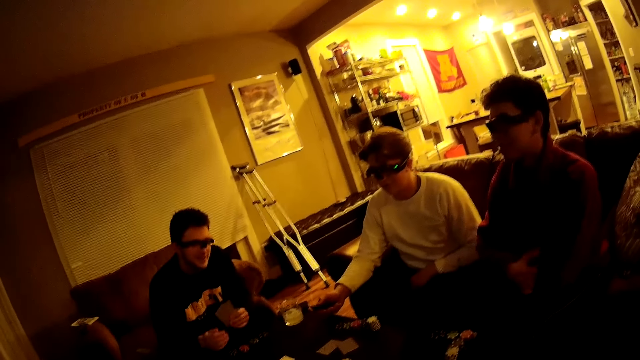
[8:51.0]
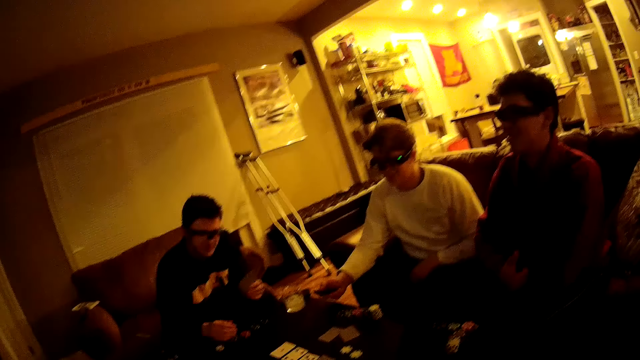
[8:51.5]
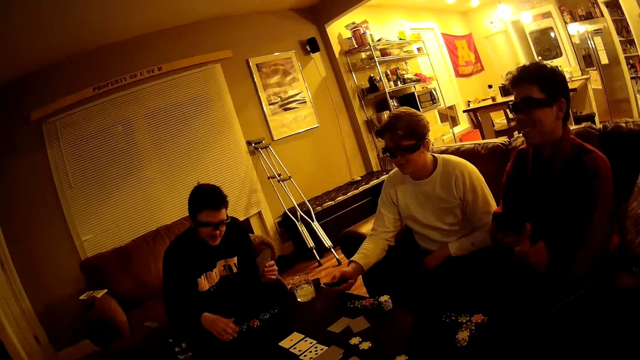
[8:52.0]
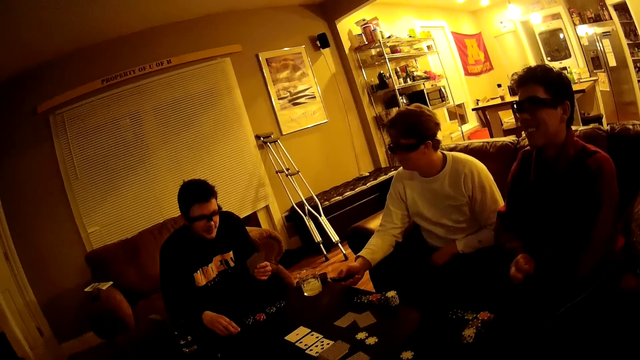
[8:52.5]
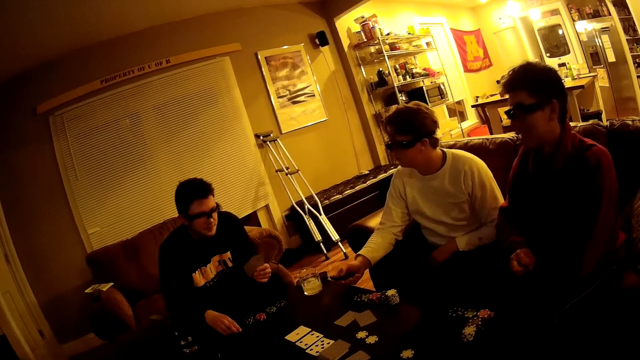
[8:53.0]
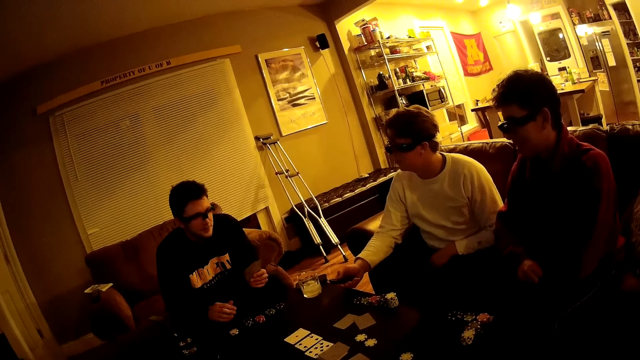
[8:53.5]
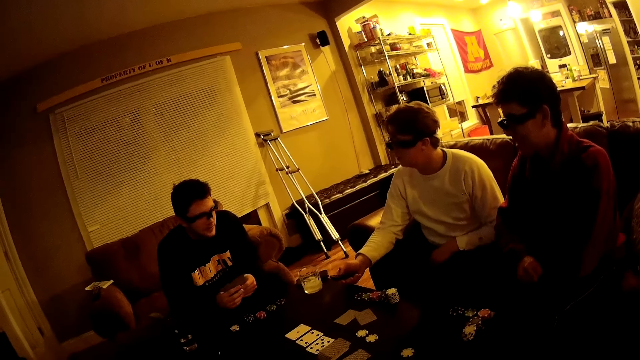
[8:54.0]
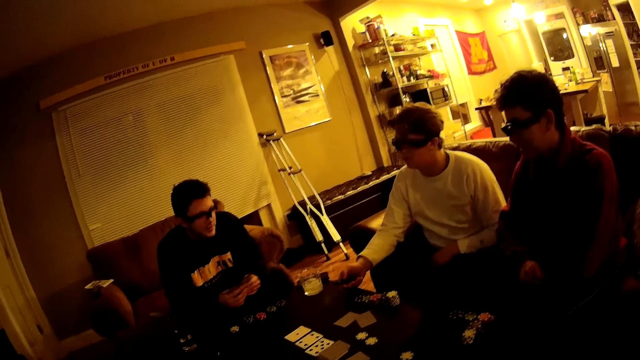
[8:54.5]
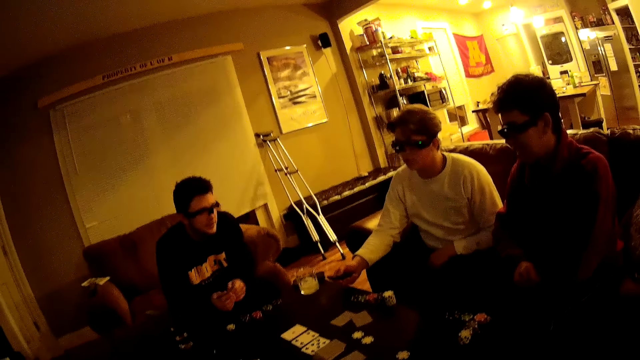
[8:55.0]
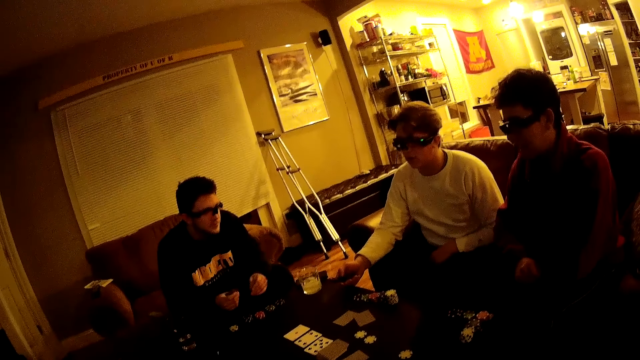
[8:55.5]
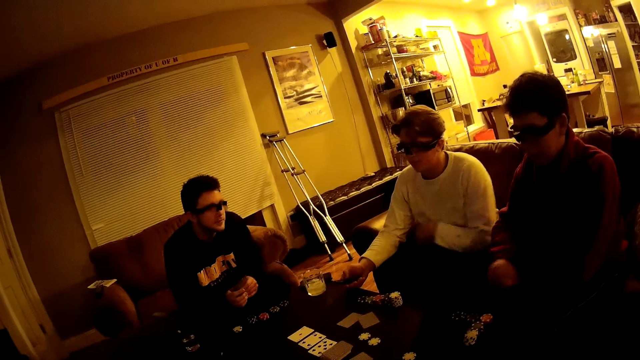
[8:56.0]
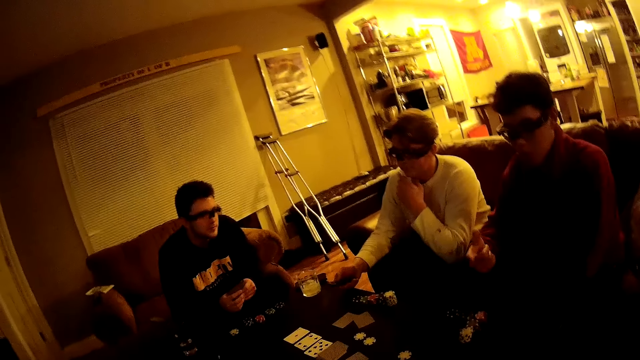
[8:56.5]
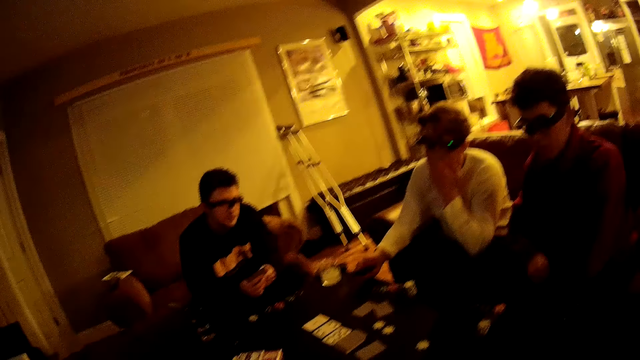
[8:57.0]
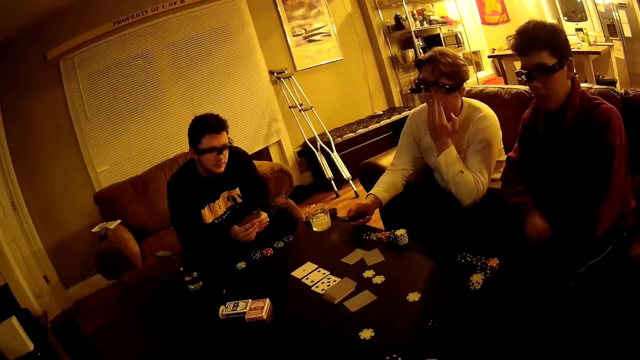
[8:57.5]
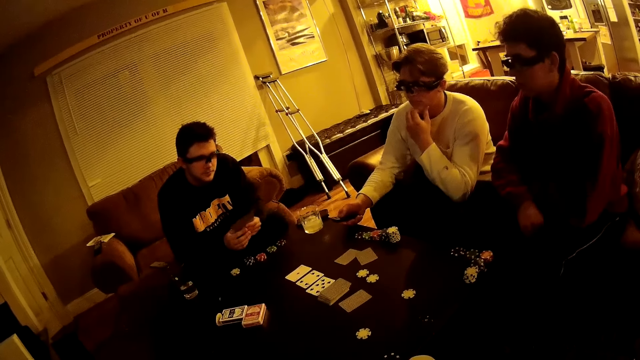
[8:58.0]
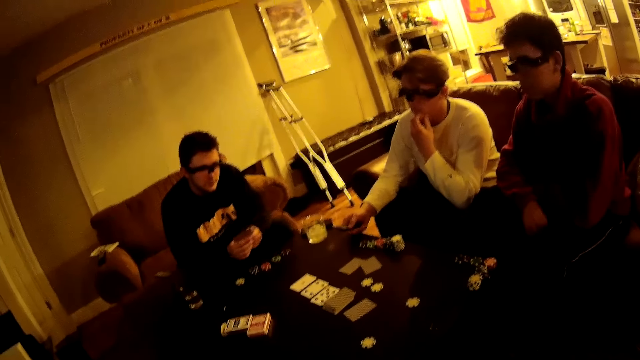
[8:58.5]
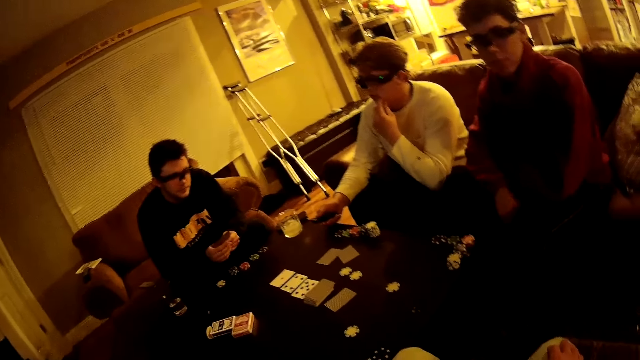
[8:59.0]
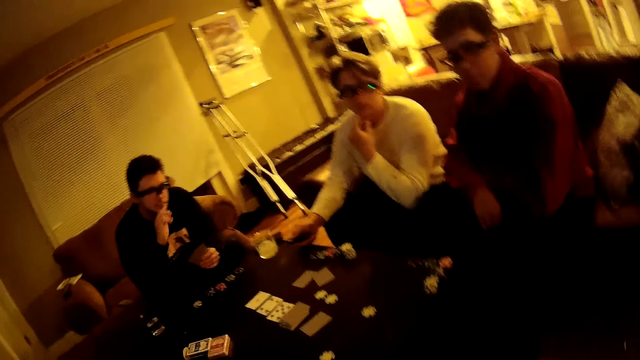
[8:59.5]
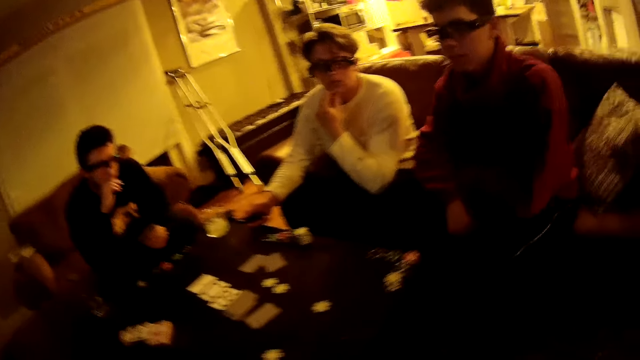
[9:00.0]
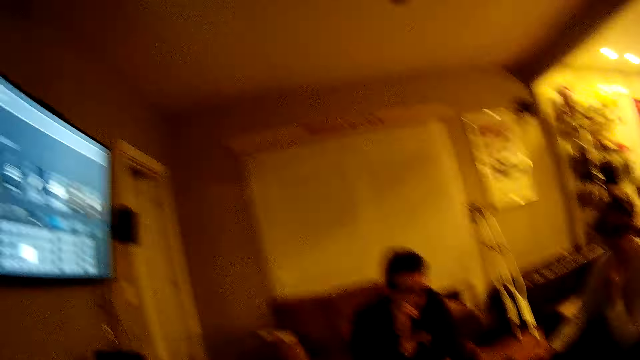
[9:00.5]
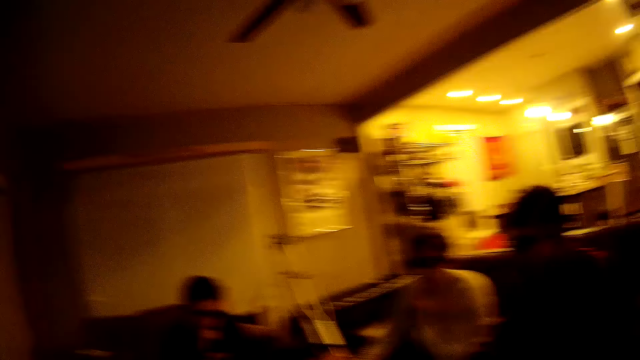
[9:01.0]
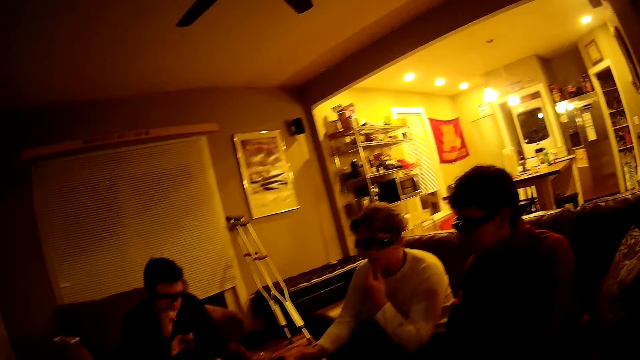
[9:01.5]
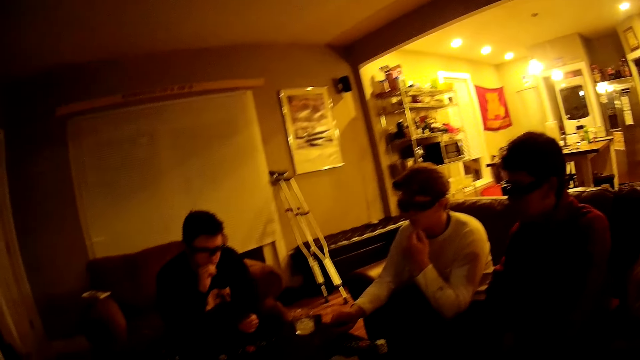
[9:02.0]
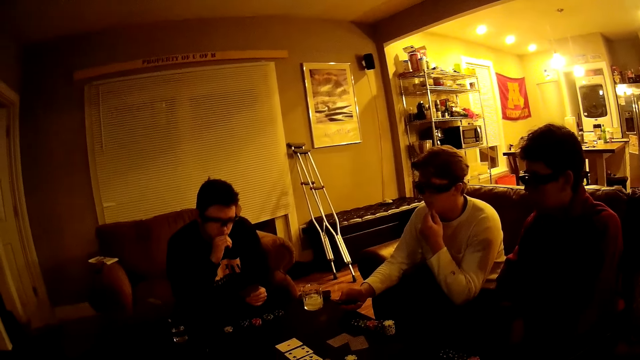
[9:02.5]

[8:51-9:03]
A man holds the stack of poker chips on the table with his right hand.

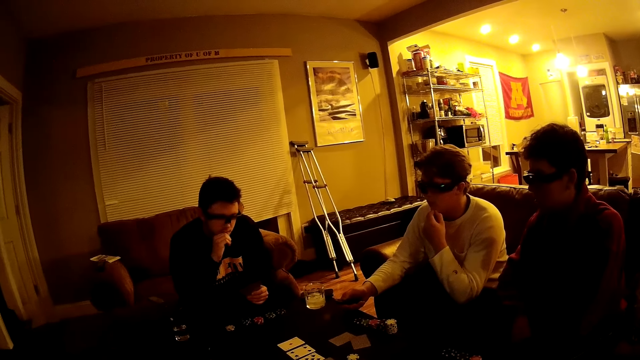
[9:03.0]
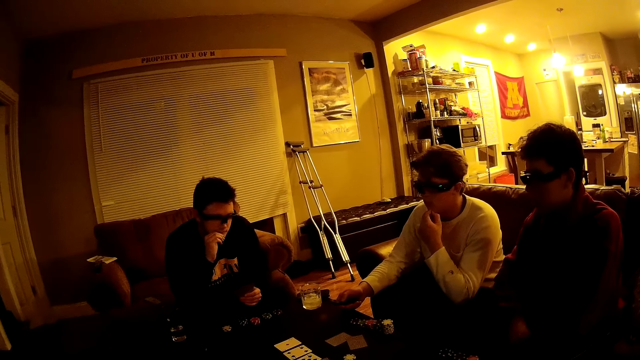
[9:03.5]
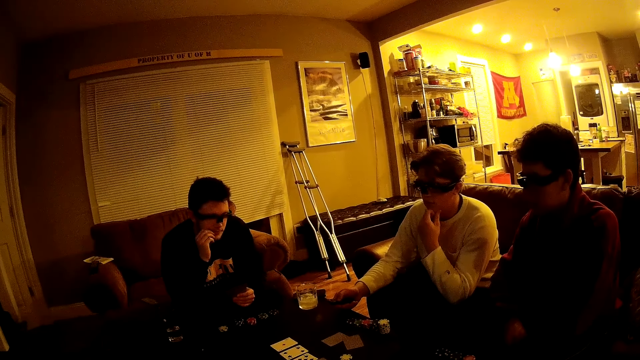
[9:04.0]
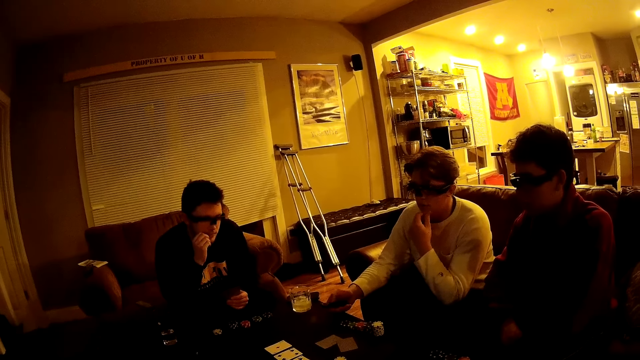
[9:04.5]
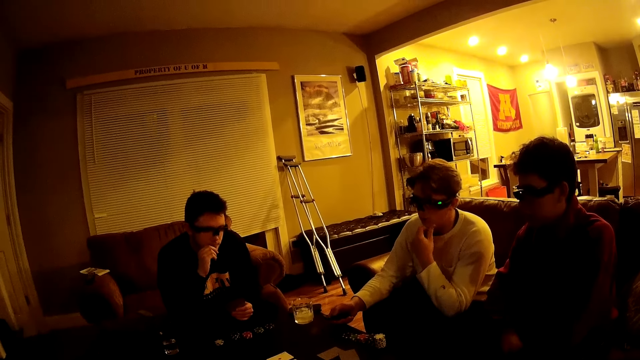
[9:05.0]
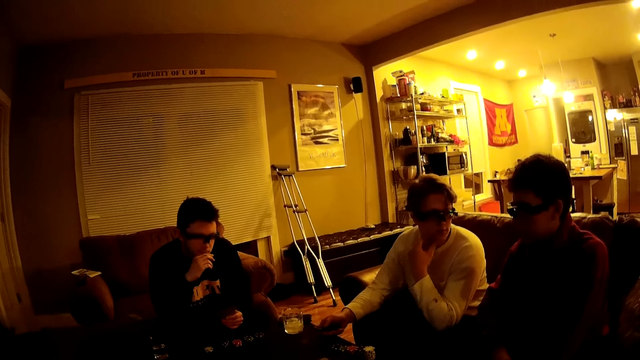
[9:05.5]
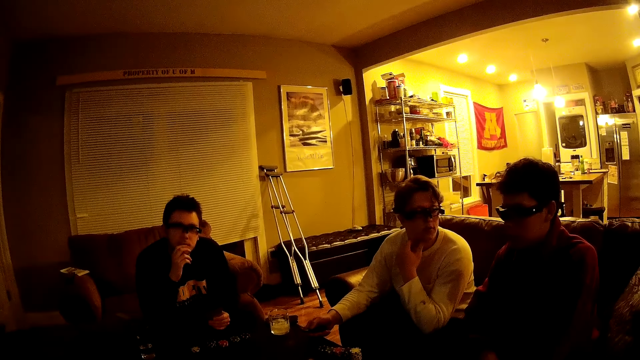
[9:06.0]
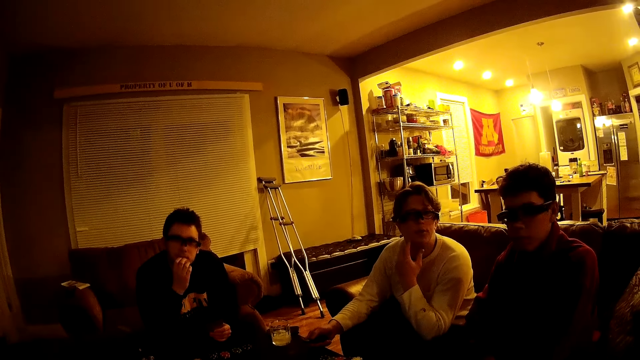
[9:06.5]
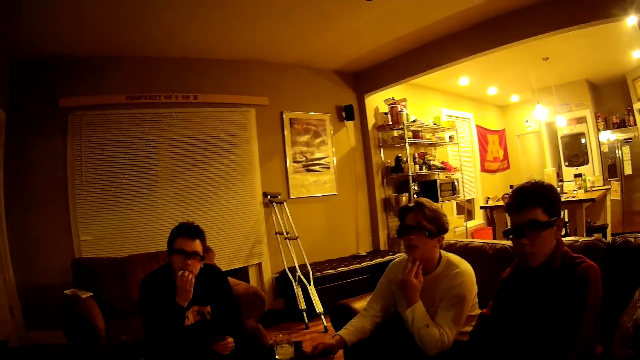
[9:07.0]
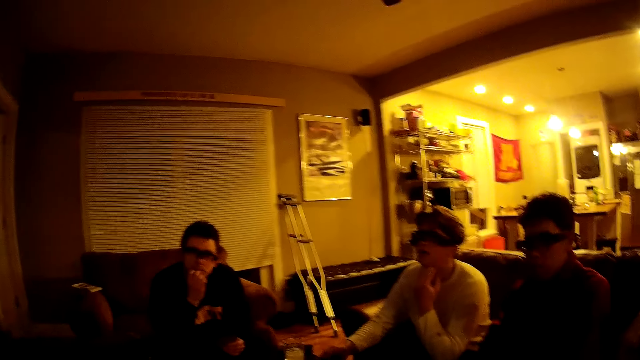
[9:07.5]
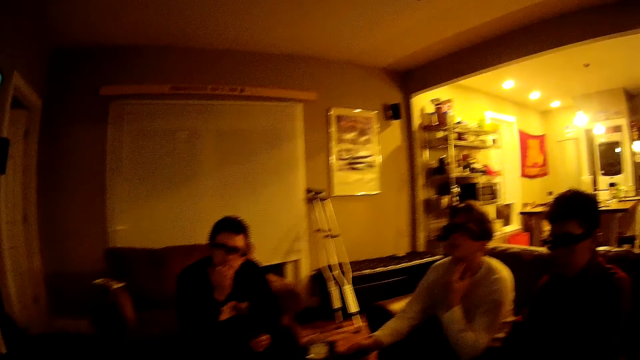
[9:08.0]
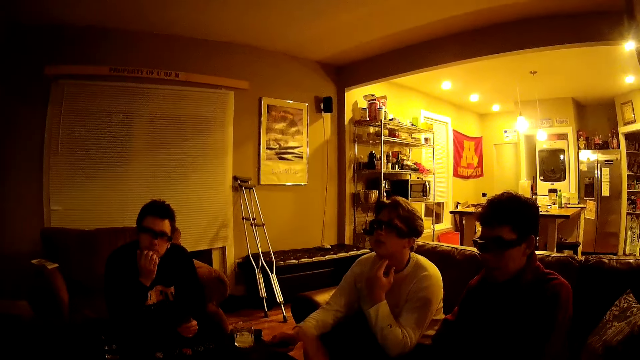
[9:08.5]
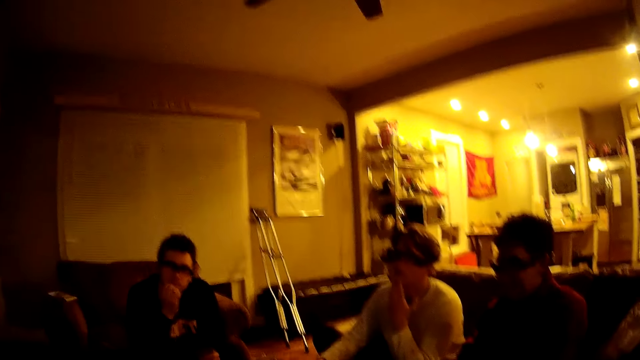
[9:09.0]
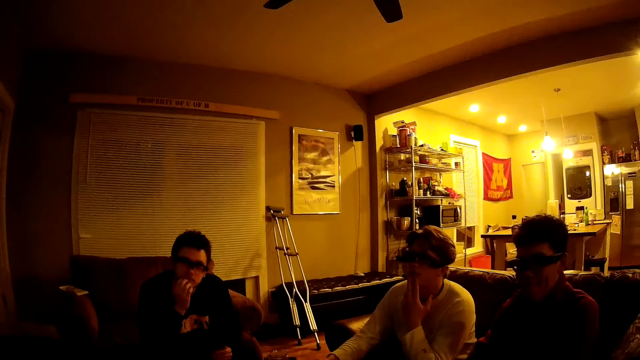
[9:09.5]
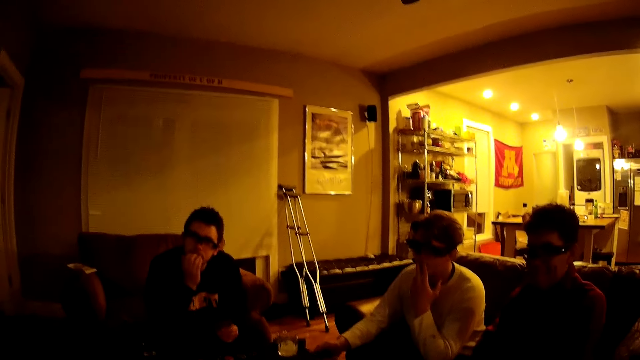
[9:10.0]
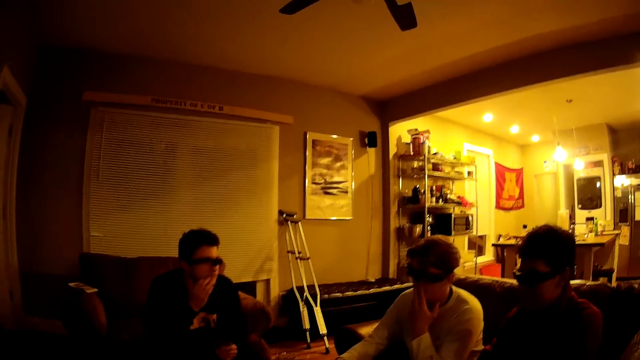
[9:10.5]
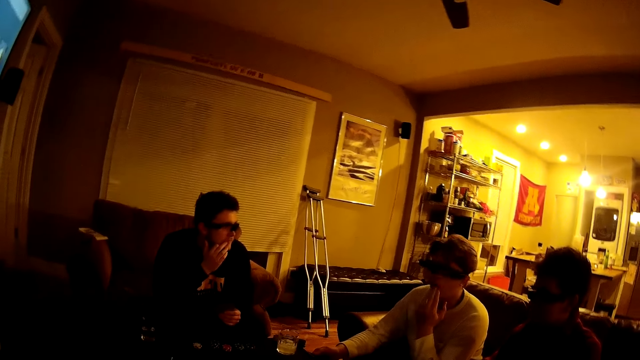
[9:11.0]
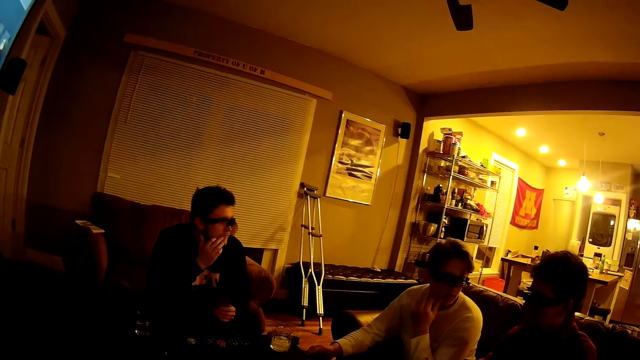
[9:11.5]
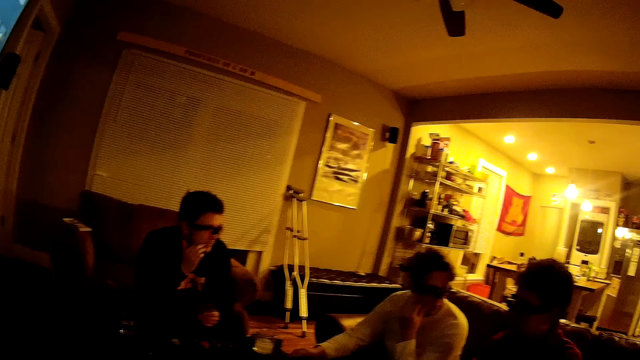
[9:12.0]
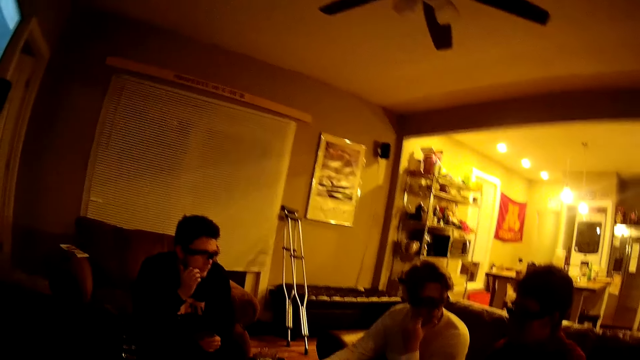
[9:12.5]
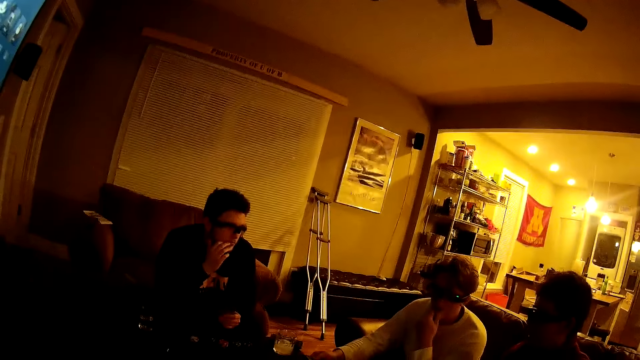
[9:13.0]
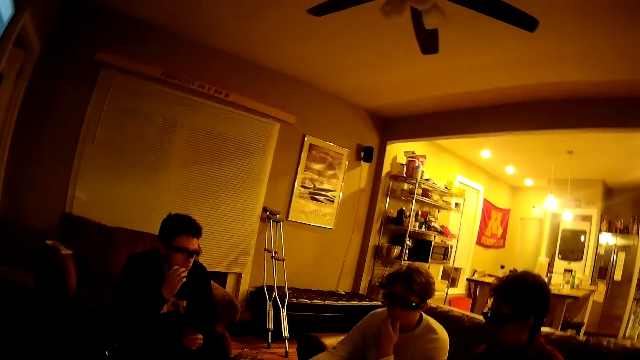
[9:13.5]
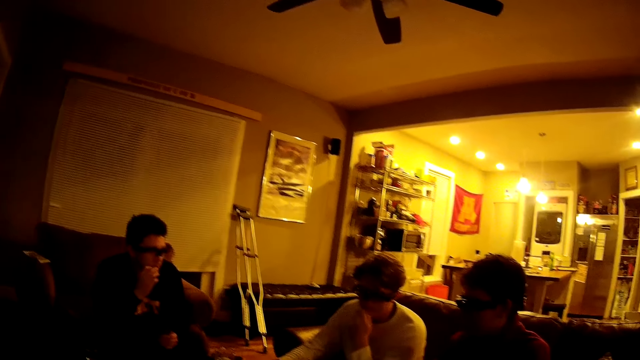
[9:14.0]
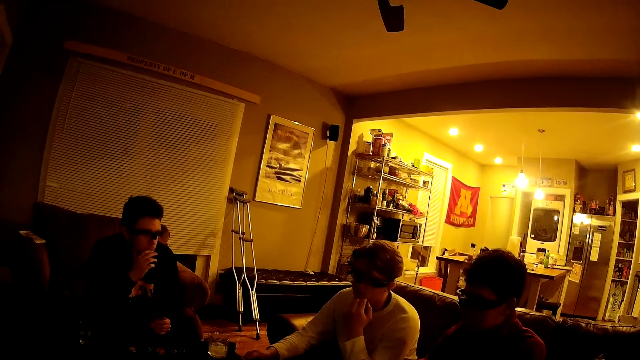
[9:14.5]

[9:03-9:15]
The camera wearer converses with a man.
